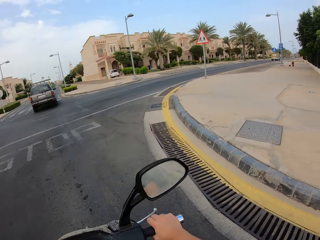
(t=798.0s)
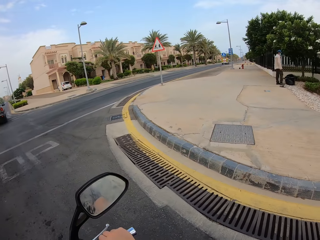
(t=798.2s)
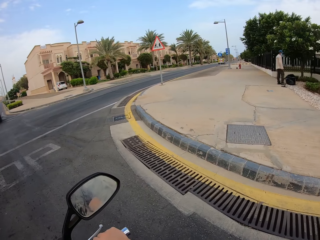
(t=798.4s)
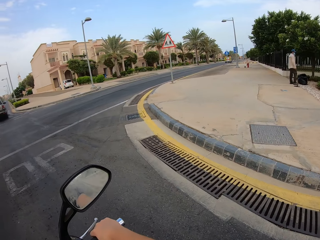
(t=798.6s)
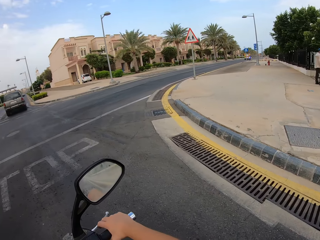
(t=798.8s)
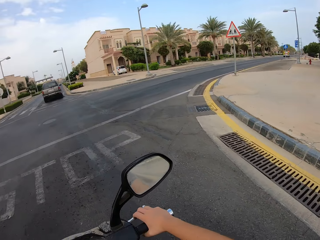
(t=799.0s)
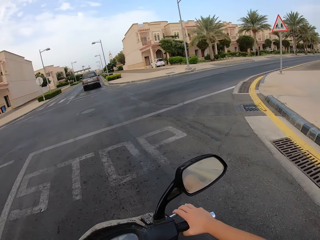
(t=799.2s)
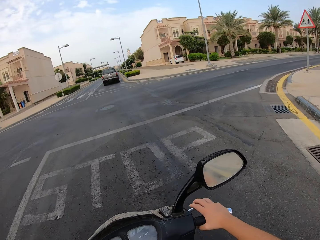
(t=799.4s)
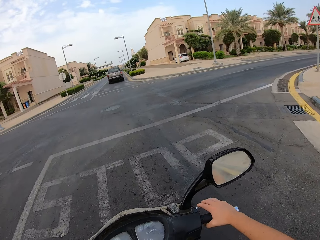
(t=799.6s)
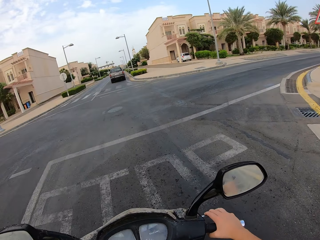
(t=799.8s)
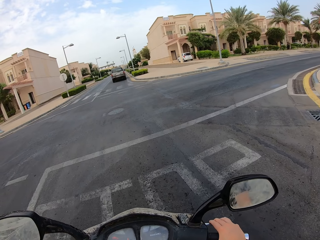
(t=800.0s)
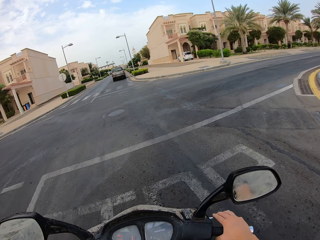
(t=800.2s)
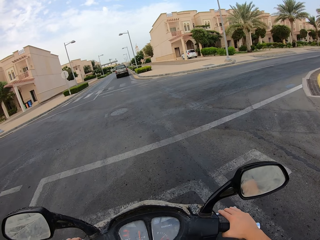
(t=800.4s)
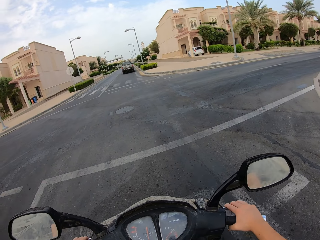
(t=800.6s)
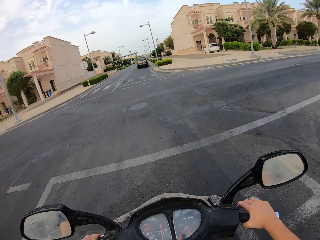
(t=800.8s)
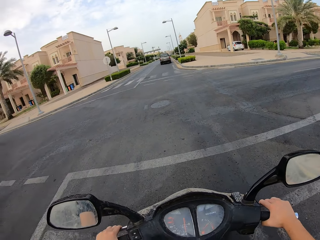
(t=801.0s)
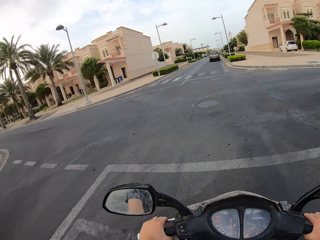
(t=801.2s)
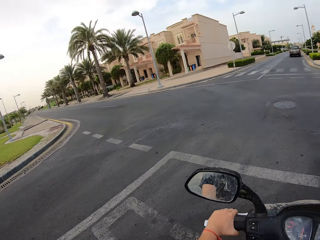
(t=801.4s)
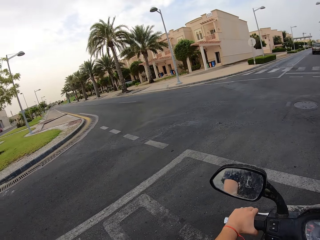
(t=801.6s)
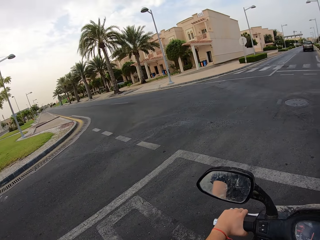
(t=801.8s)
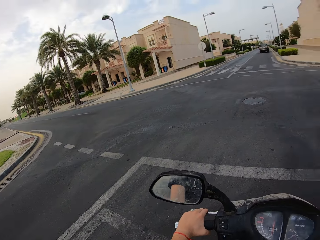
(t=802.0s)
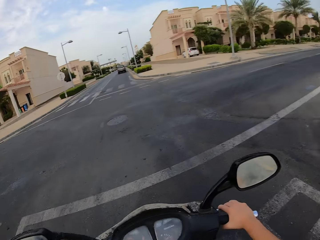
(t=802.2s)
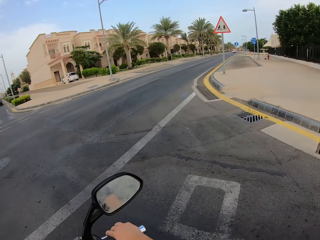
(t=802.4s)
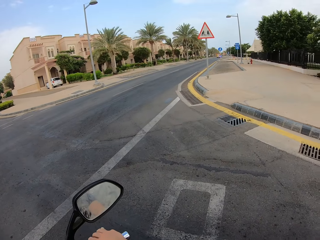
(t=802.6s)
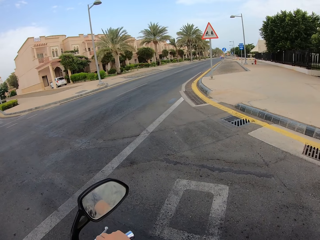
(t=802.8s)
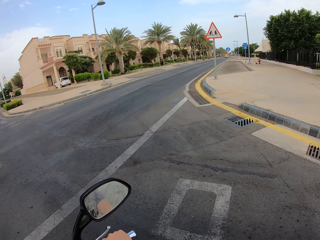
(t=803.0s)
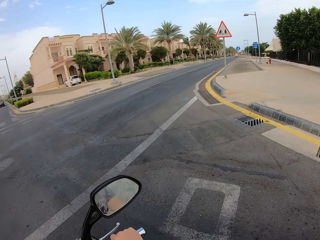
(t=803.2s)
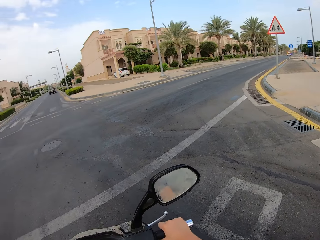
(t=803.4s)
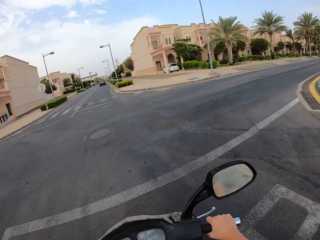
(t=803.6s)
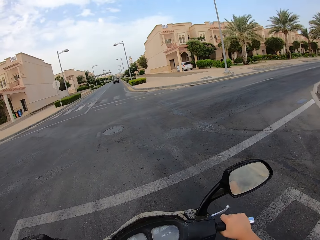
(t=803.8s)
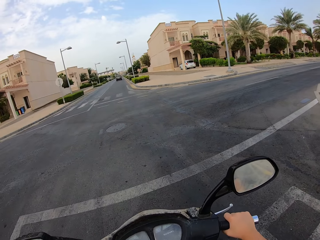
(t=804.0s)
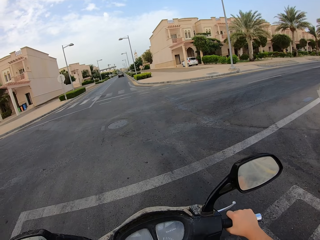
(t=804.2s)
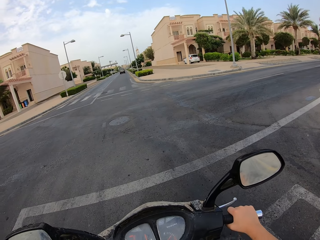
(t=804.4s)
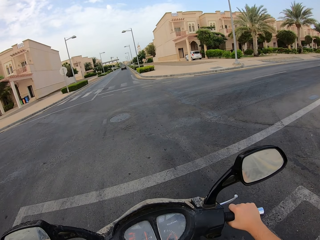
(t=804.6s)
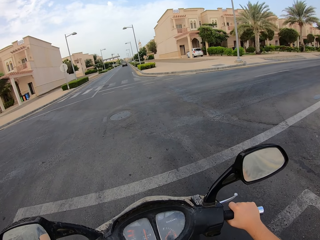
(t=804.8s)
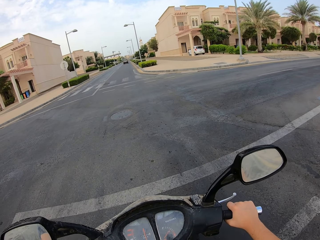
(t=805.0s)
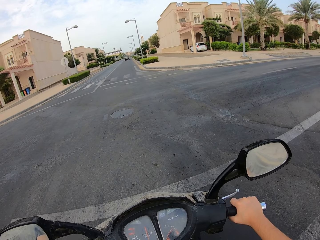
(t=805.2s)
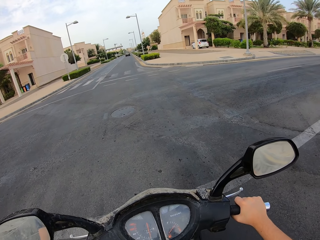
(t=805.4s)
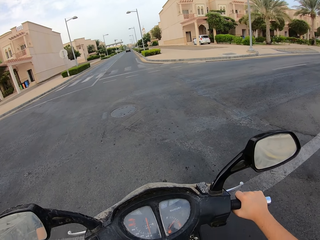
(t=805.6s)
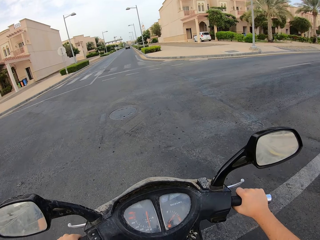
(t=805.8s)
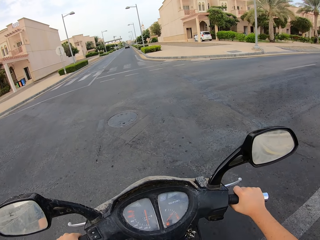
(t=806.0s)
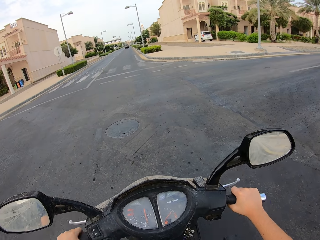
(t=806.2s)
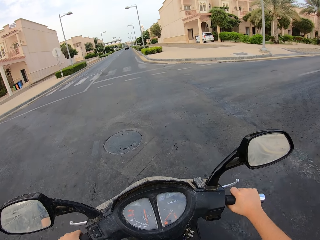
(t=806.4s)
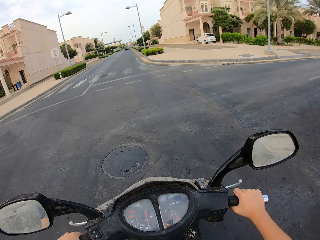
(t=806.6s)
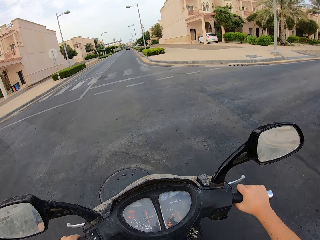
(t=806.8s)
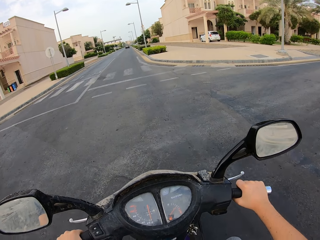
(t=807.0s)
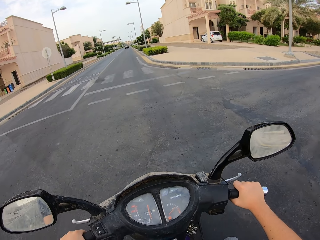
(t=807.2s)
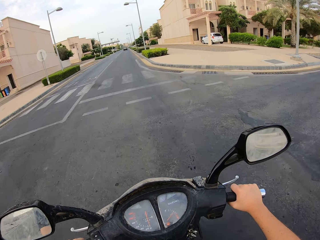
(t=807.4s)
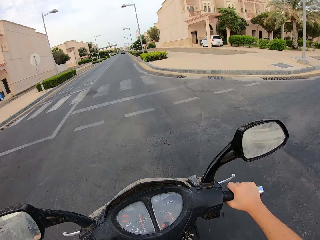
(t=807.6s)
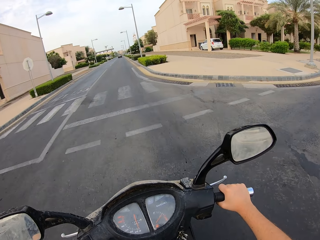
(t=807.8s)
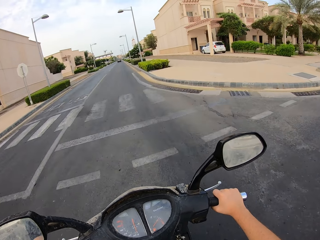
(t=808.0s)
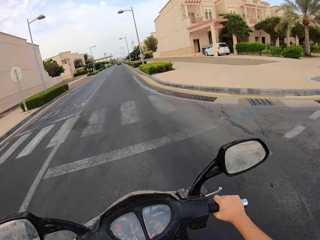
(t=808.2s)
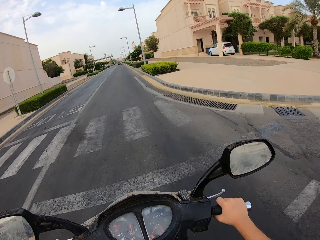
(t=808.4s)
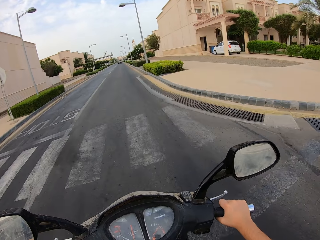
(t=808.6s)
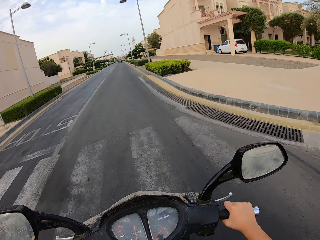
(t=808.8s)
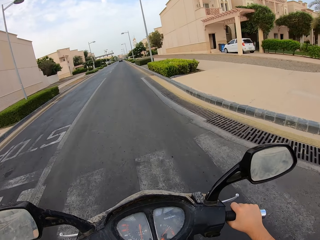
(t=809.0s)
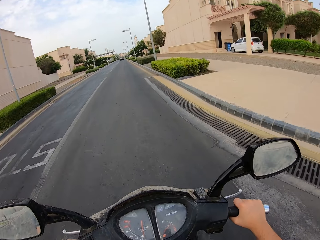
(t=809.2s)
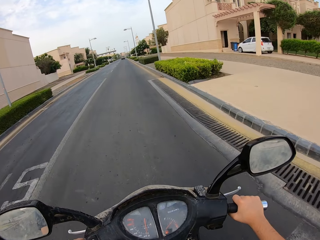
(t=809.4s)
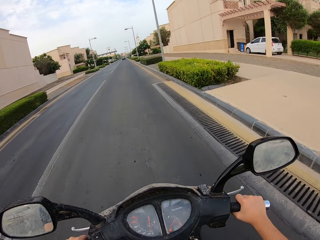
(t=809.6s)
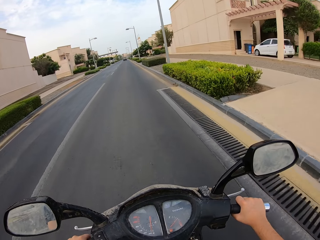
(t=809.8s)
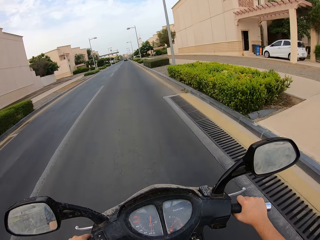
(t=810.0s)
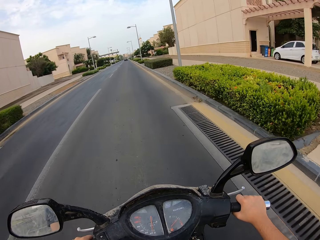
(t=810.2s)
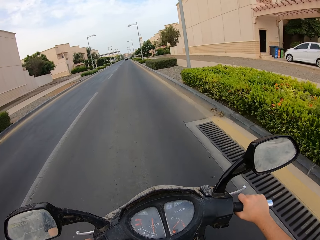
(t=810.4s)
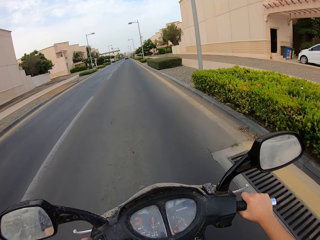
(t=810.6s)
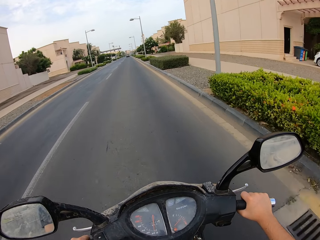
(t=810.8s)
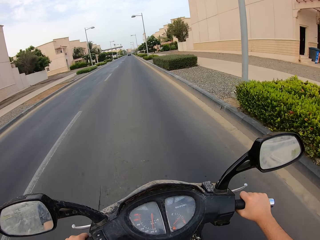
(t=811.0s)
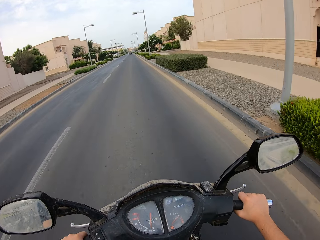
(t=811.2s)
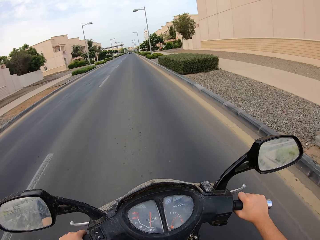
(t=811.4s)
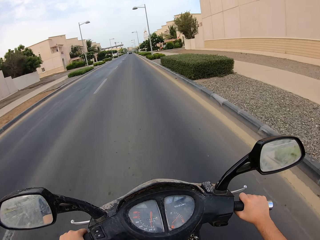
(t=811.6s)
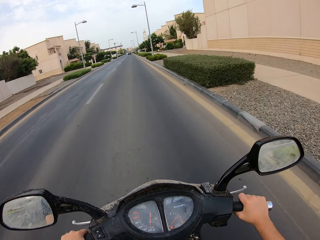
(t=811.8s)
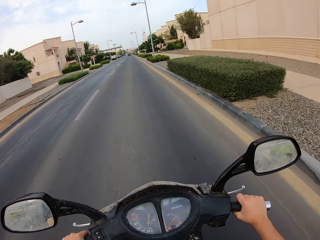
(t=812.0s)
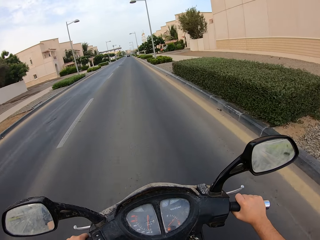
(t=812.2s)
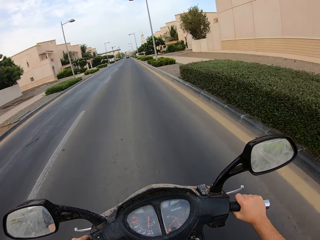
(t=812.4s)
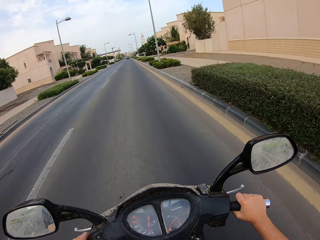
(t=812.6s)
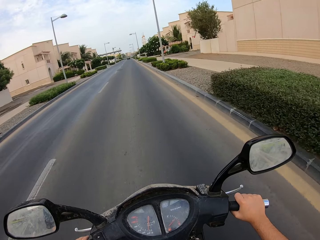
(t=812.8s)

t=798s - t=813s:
The camera wearer stops the motorcycle on the road. They look both sides of the road. They continue riding along the road on the motorcycle.

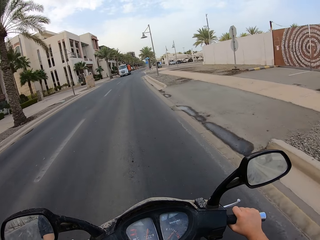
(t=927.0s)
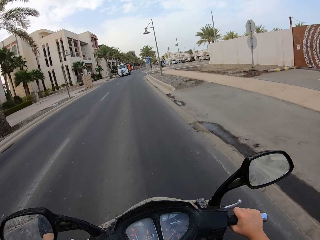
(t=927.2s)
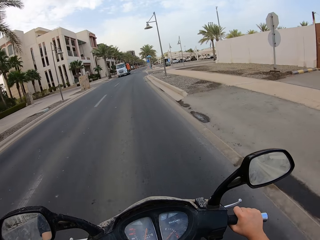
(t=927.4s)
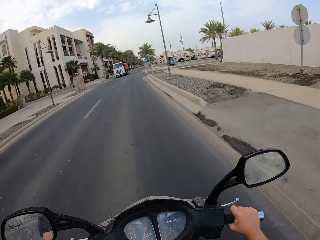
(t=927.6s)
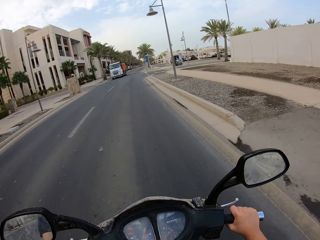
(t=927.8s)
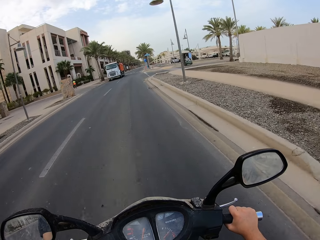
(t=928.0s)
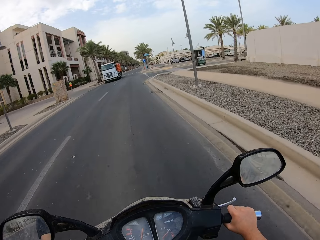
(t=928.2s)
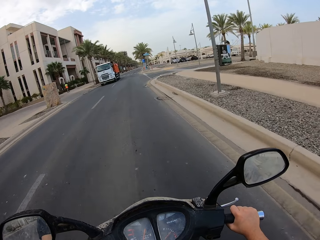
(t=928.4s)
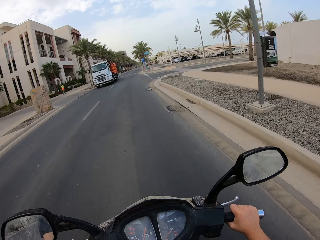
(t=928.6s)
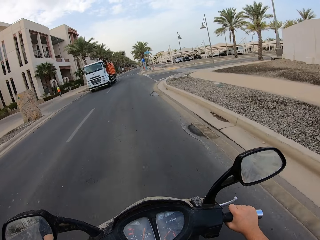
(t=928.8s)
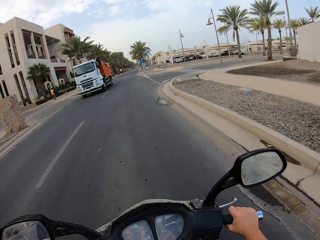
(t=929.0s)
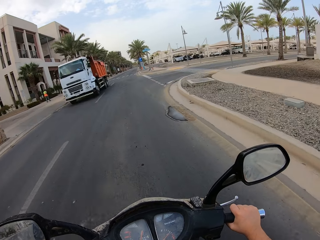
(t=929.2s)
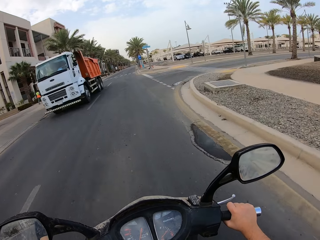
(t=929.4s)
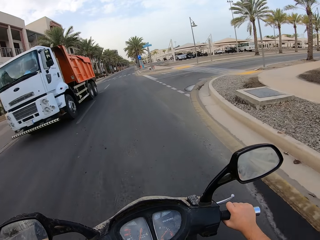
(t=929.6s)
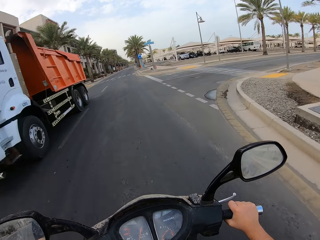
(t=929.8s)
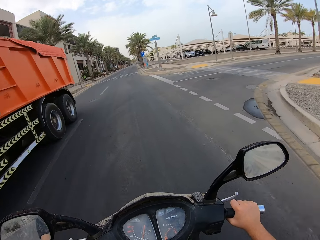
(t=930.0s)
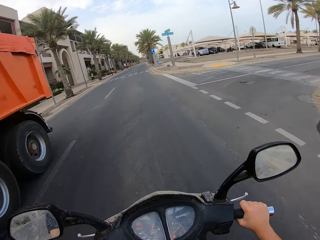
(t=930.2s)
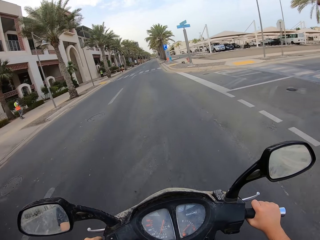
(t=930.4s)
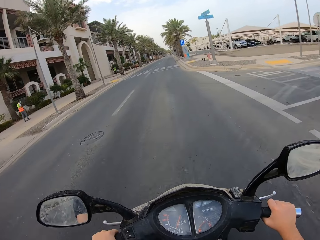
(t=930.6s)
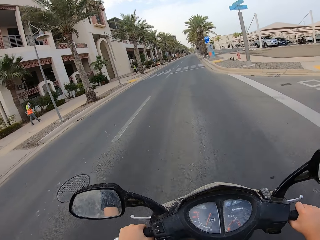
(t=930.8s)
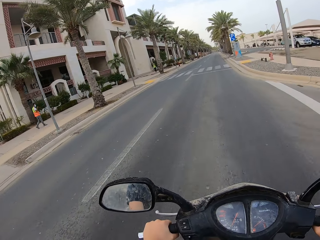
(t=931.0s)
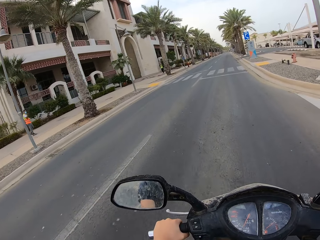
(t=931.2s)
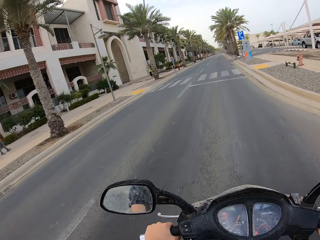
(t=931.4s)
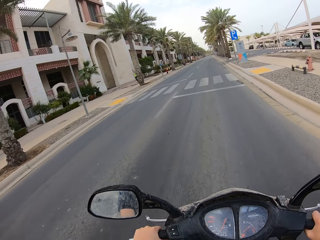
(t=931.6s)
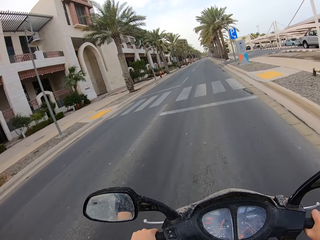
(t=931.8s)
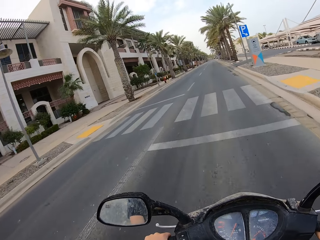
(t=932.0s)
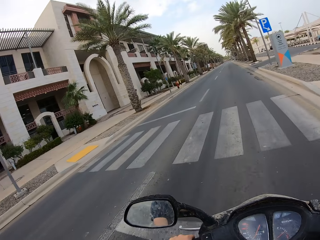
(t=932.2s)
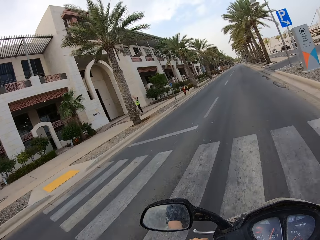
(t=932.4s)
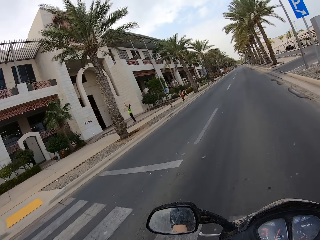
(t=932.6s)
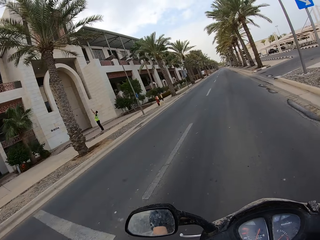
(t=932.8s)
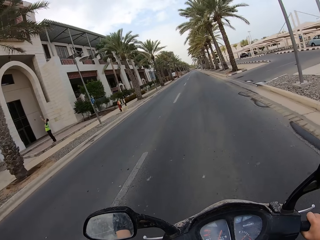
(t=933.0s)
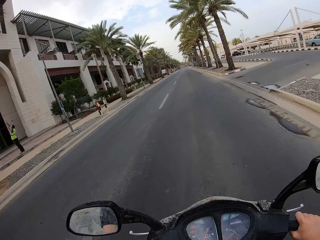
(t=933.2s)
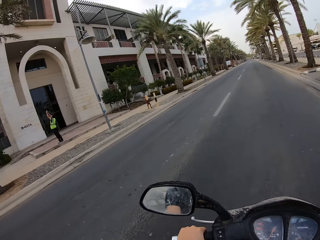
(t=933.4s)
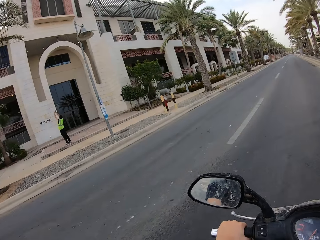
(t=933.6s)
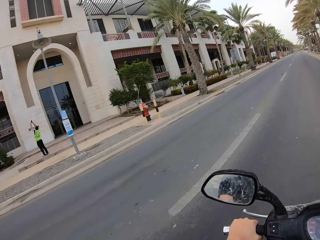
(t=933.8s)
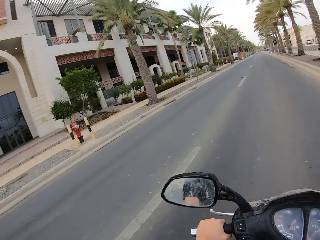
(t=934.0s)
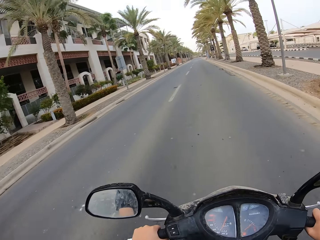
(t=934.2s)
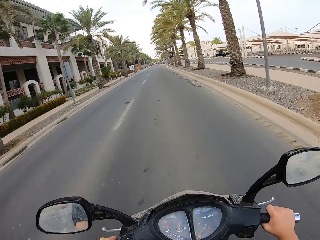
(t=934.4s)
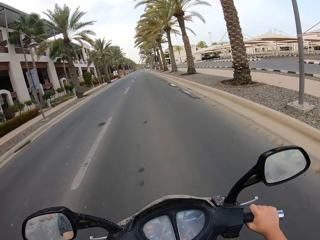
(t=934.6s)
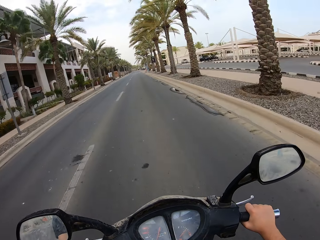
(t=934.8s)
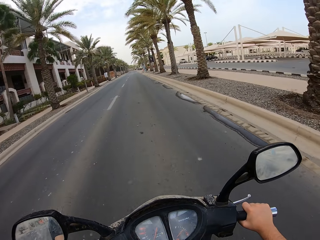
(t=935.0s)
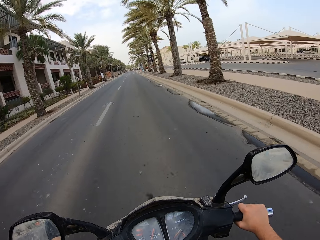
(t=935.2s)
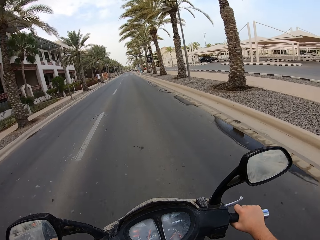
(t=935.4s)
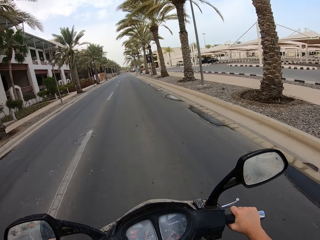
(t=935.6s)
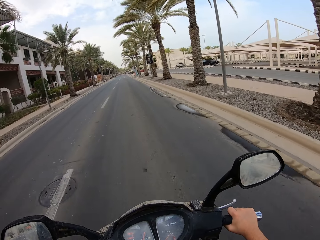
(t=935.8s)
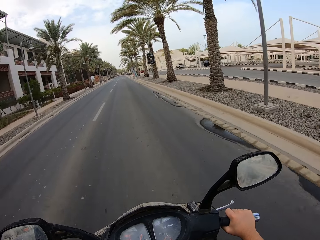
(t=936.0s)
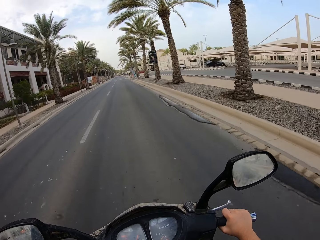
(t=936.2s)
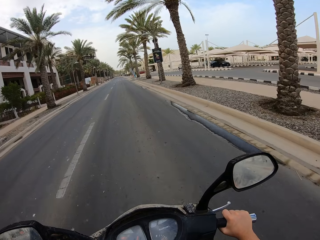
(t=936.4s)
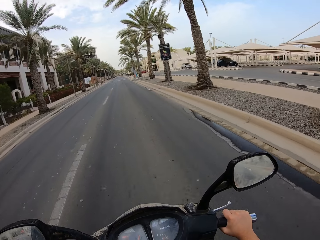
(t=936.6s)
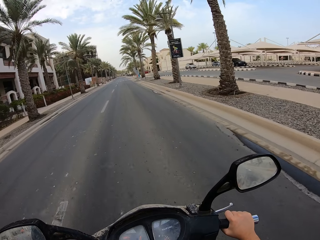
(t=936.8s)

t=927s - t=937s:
A person walks on the sidewalk. Another person raises his hands on the sidewalk.
